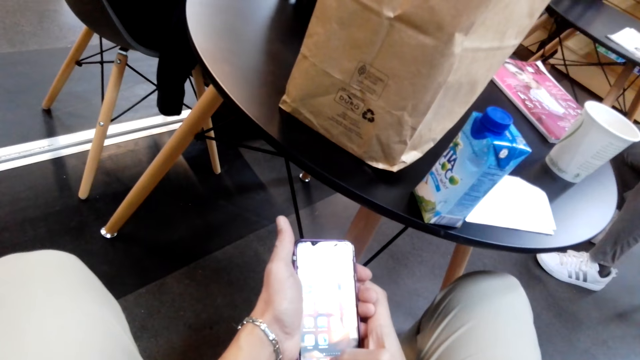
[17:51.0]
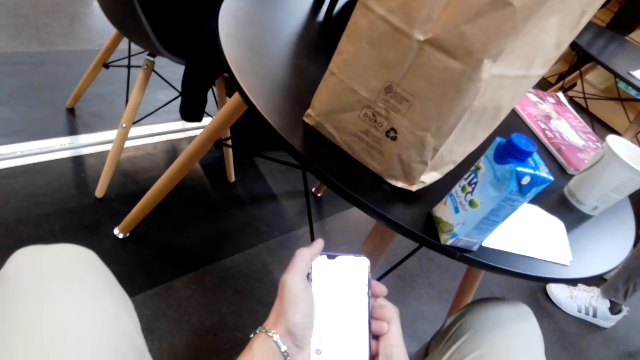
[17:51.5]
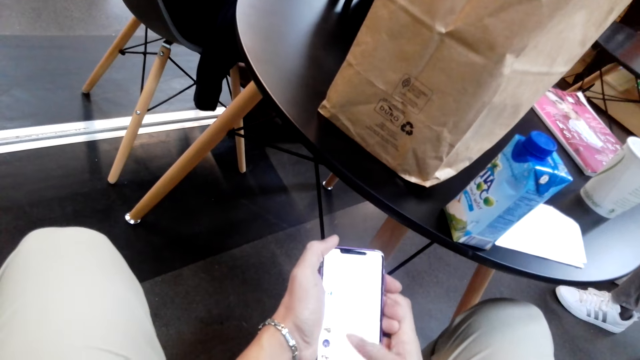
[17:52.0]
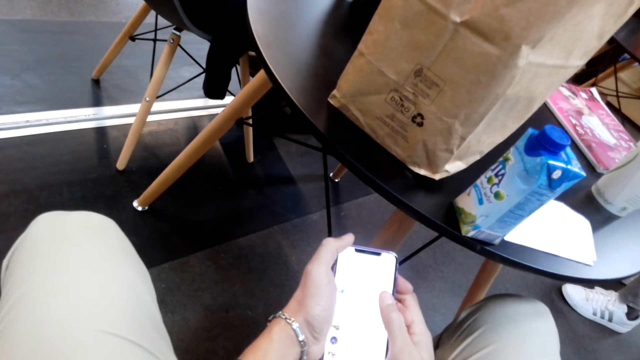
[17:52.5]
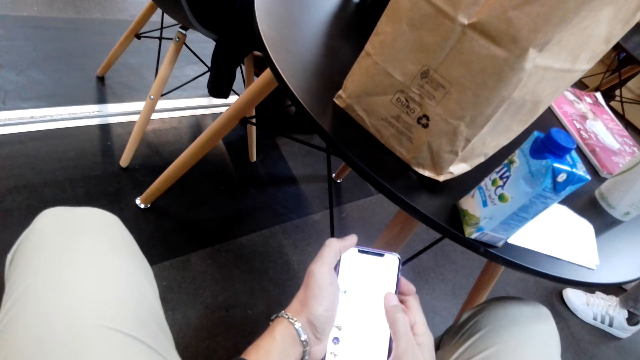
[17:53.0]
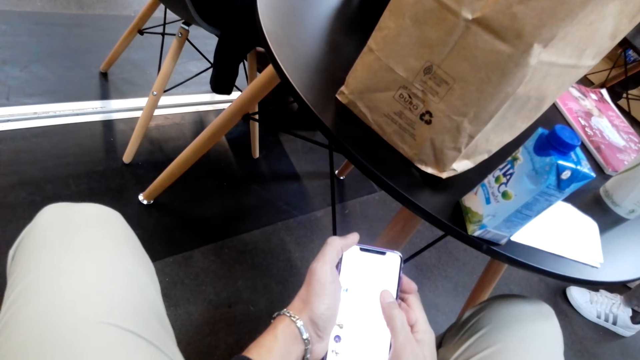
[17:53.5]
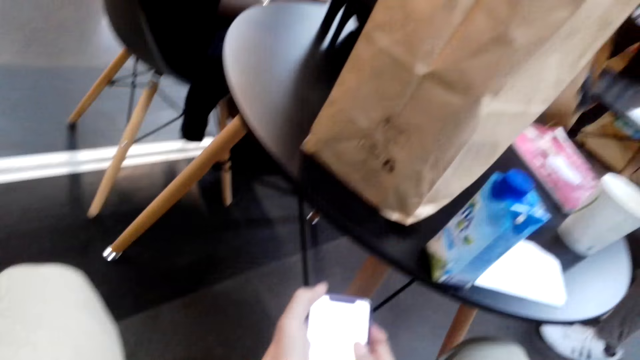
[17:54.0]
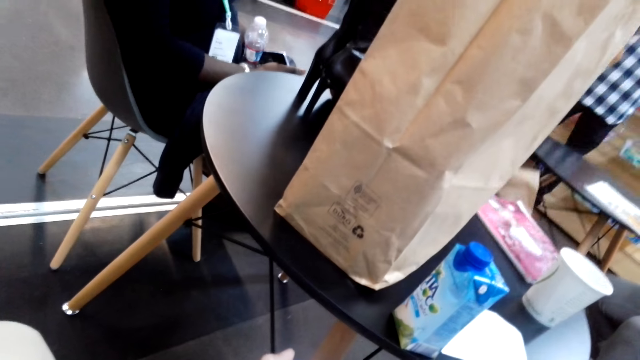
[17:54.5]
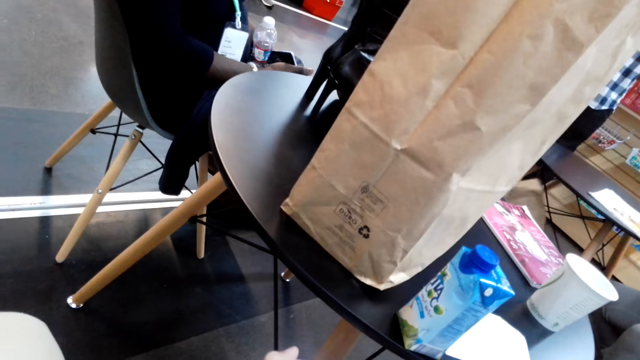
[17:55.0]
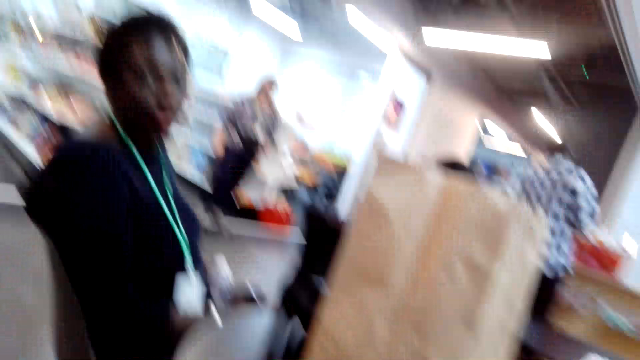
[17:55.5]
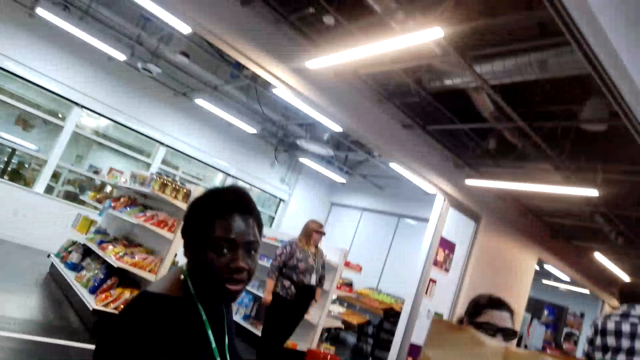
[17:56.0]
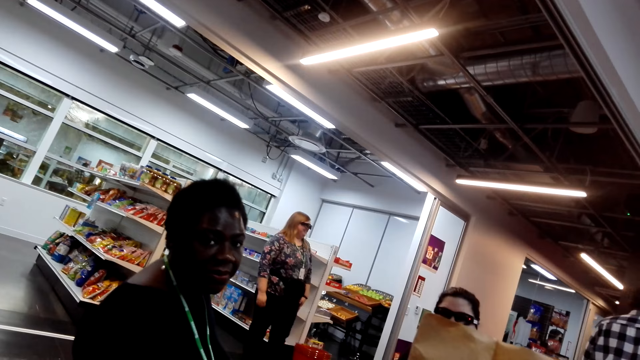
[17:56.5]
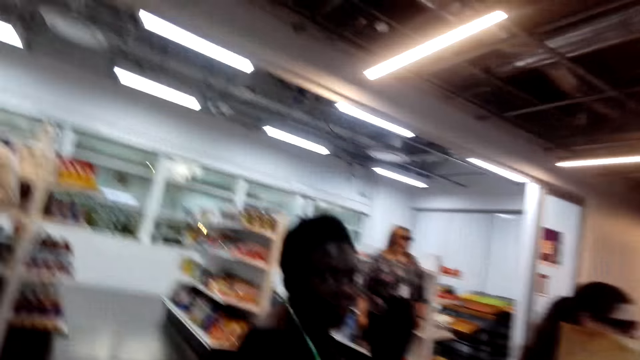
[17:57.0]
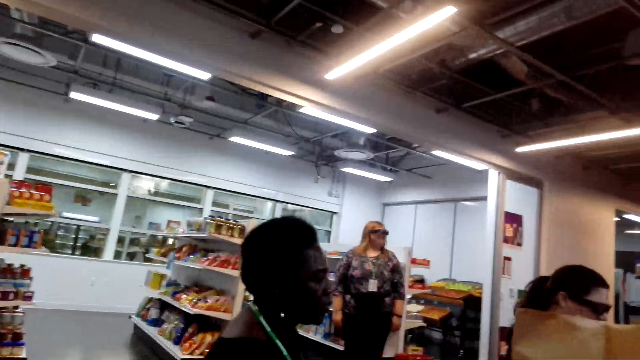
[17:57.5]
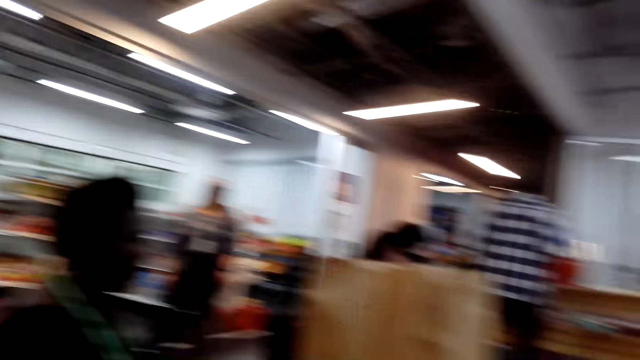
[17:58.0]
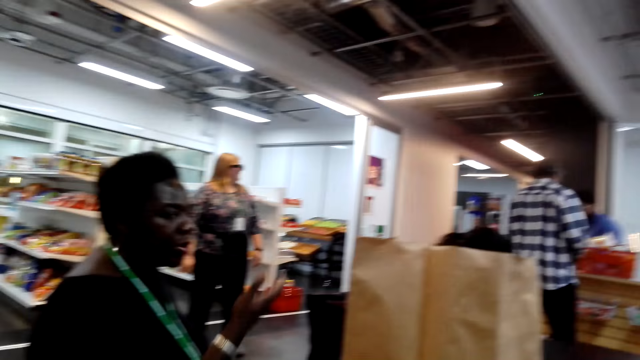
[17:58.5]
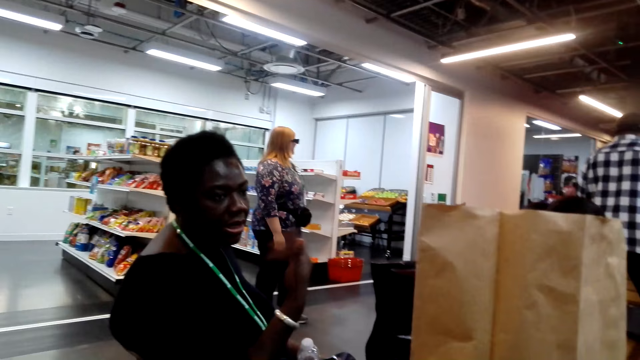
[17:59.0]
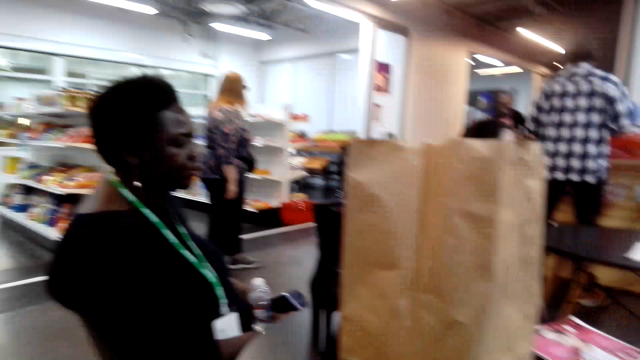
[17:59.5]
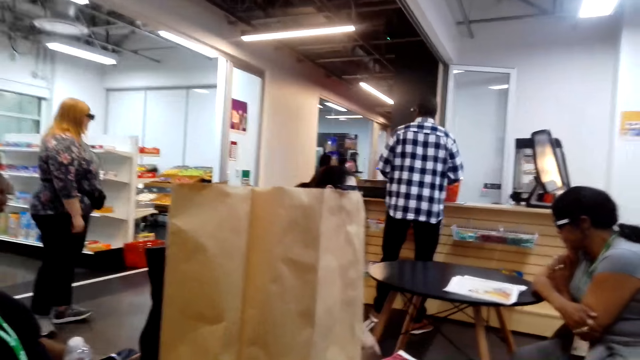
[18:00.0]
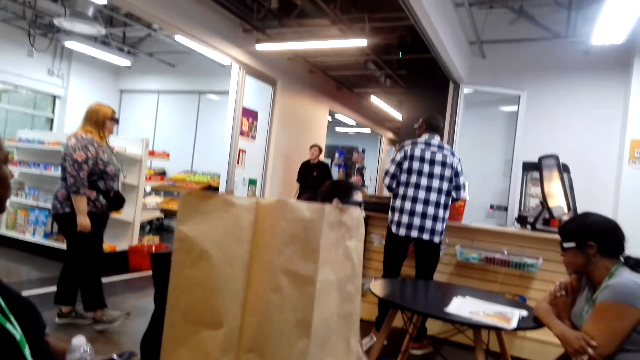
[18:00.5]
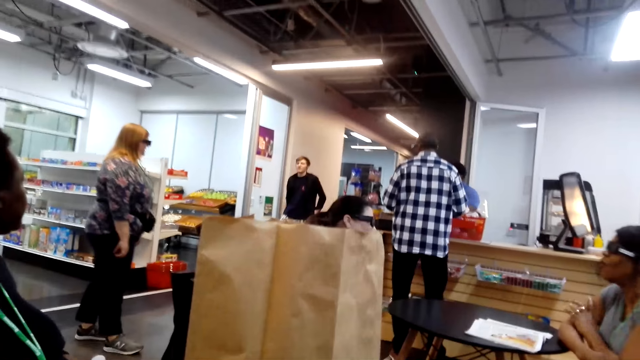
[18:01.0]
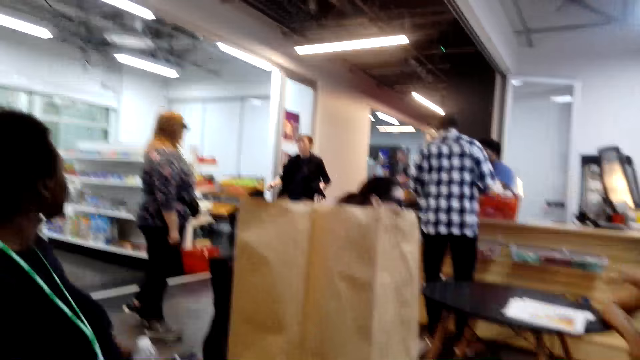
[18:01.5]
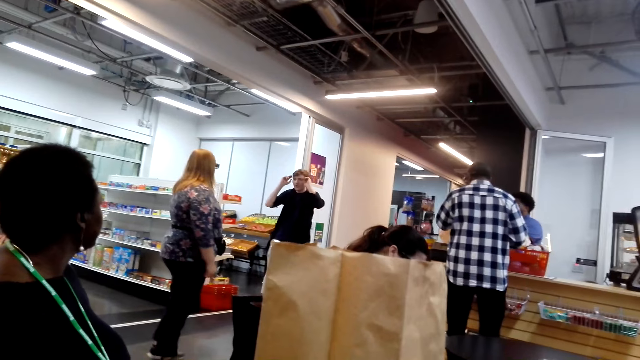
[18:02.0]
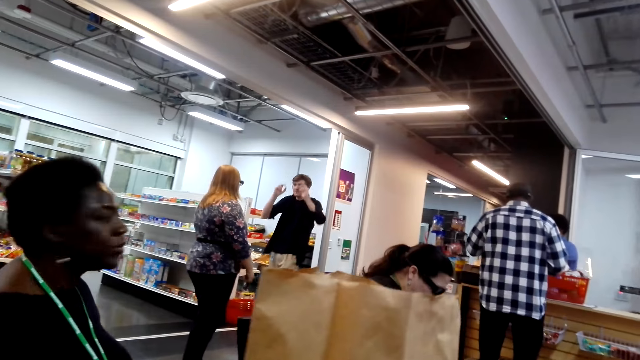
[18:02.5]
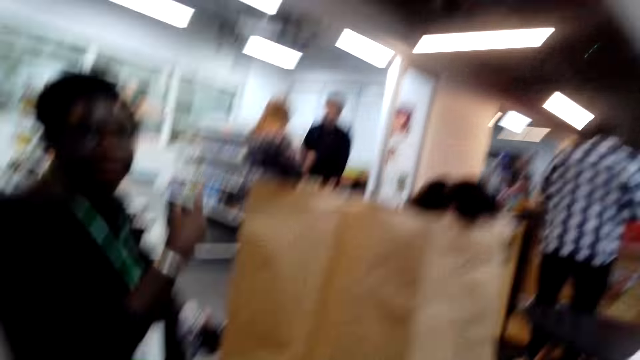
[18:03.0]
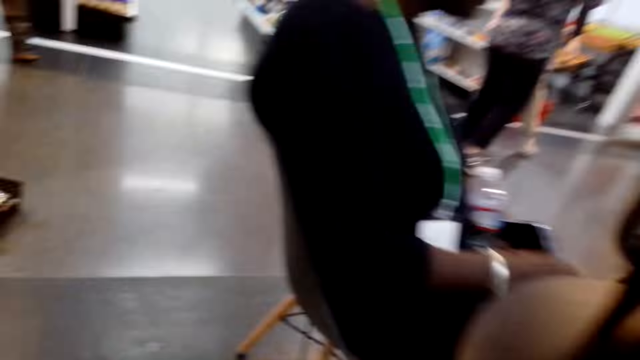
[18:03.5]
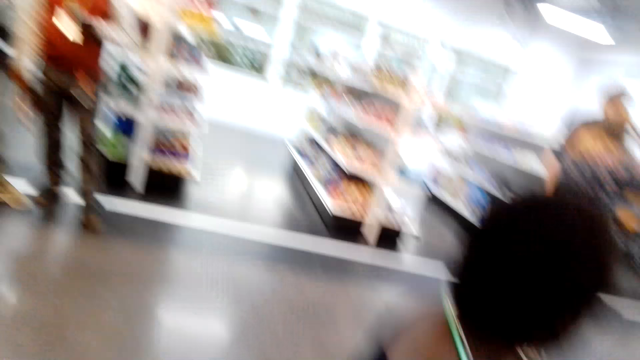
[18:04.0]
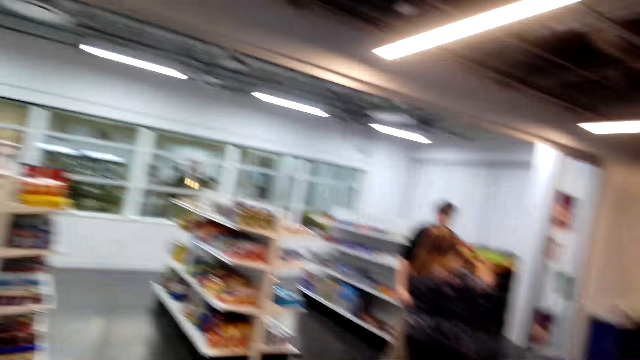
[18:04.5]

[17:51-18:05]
The camera wearer scrolls the phone. A man operates a phone. Another man talks to a third man. A lady moves her hand and looks forward. Another lady turns left. The camera wearer looks around the supermarket. A fourth man walks around. A fifth man raises his hand. A sixth man swings his body. The second lady steps forward. The fifth man looks forward. The fourth man raises his hands and lowers his hands. The second man talks to the third man.

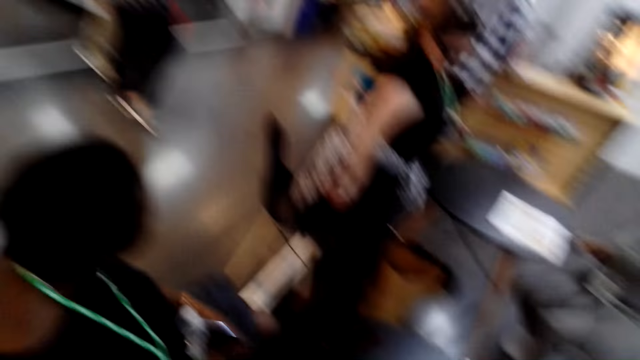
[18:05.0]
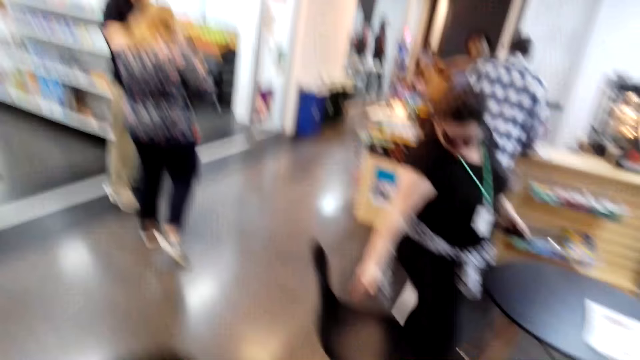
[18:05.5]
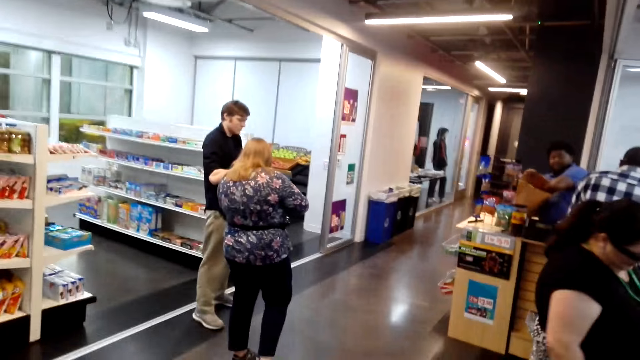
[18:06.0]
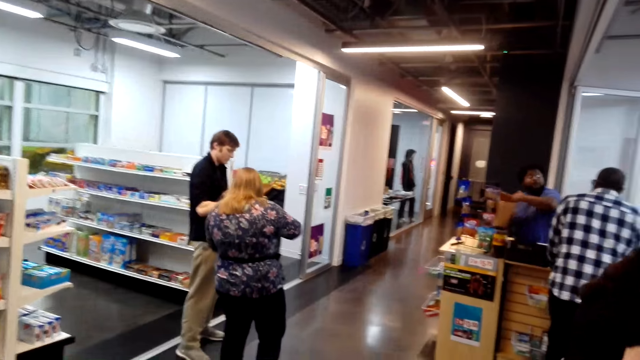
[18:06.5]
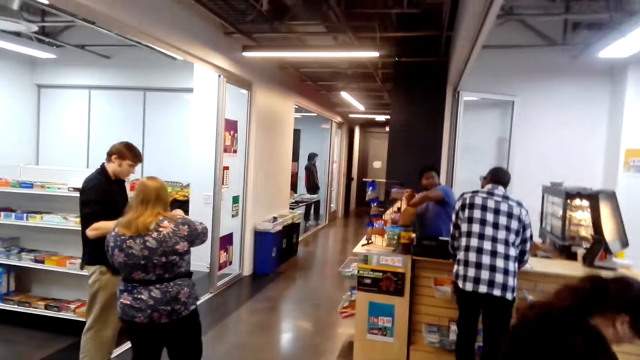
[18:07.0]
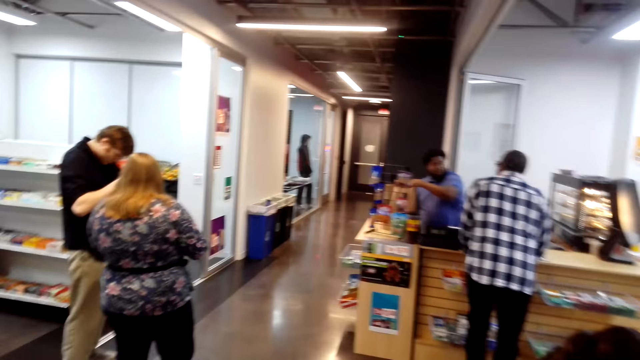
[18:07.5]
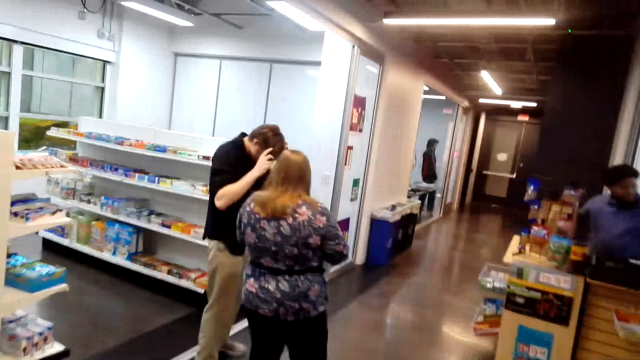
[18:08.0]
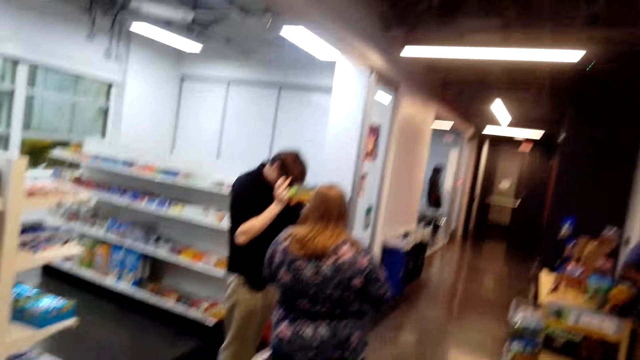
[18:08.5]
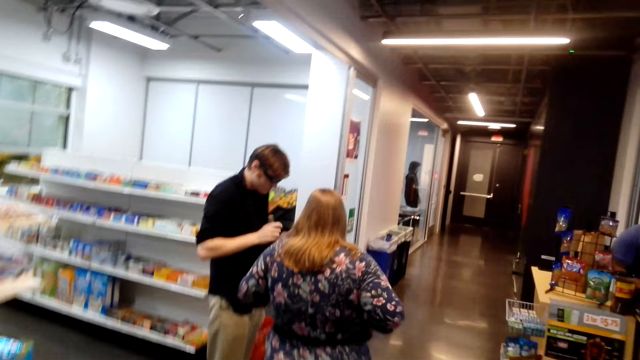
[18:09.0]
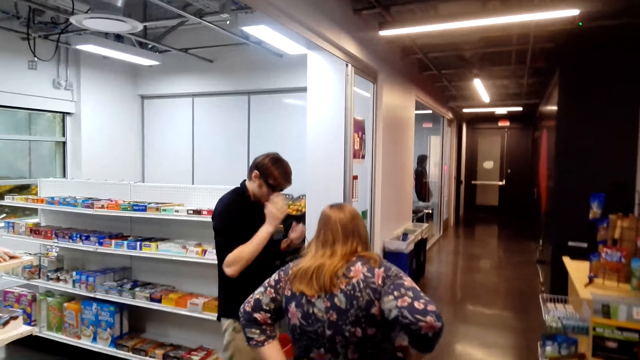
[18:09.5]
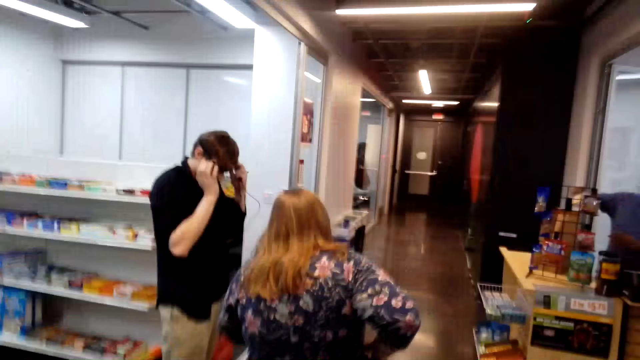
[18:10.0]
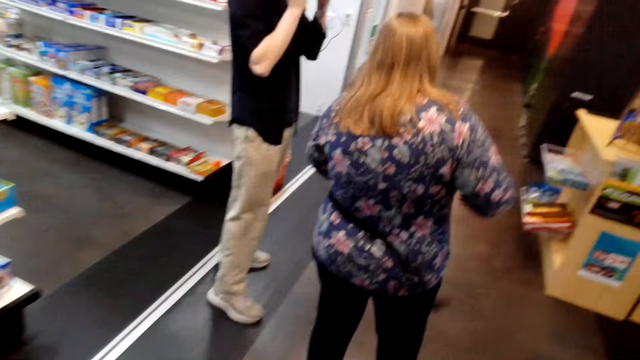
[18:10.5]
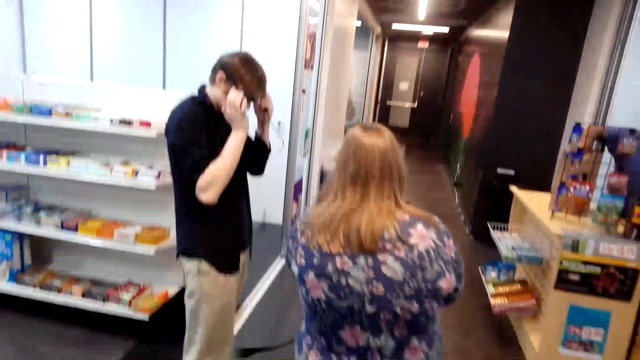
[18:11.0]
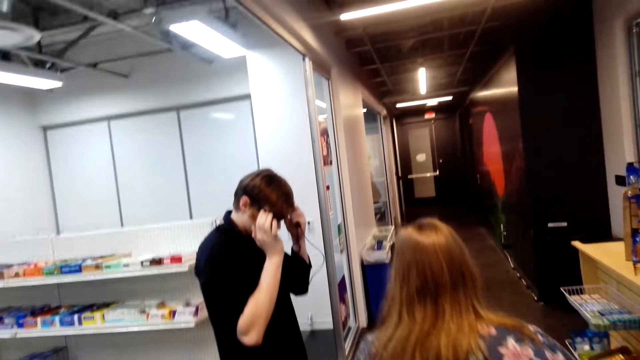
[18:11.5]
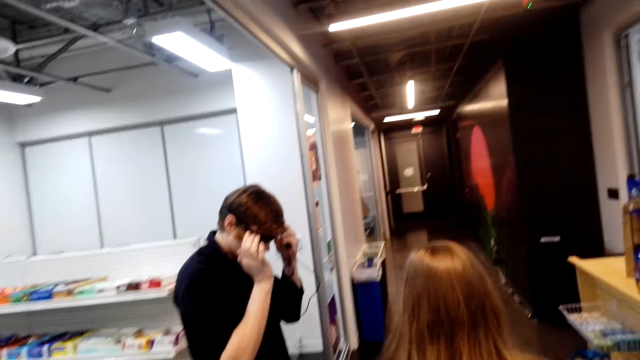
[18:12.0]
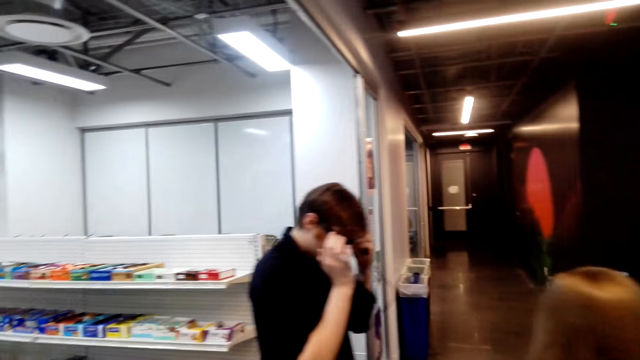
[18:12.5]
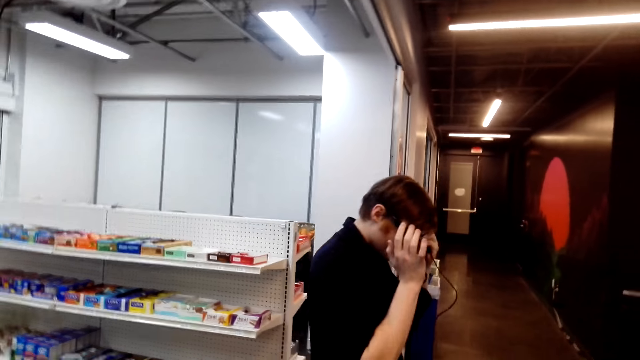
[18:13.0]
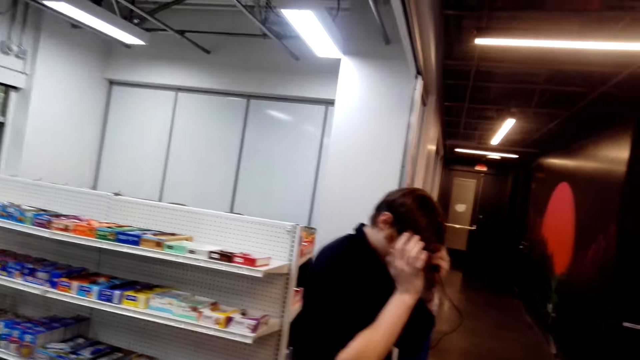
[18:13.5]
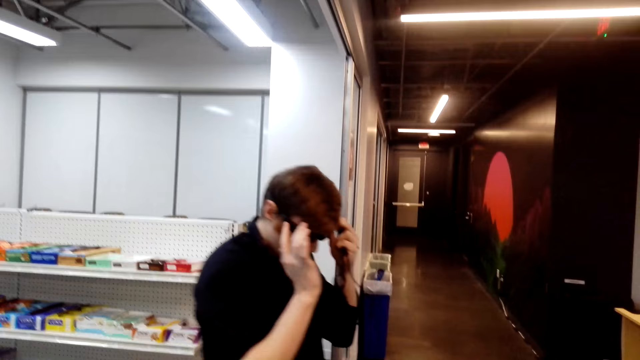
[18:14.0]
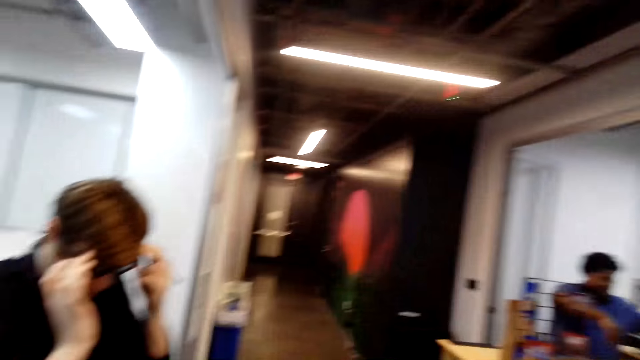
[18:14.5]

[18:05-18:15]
The camera wearer looks around the supermarket. A lady sits down. A man puts something in a bag. Another lady lowers her hands. Another man fits glasses and touches the glasses. The second lady unwraps the bag.
